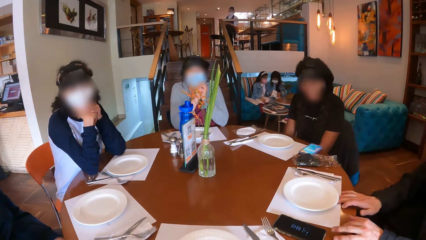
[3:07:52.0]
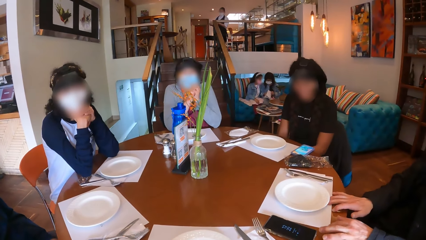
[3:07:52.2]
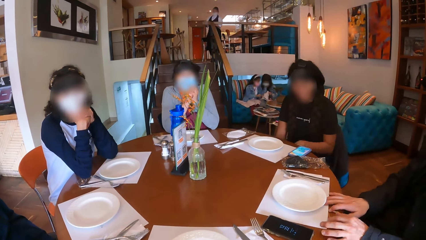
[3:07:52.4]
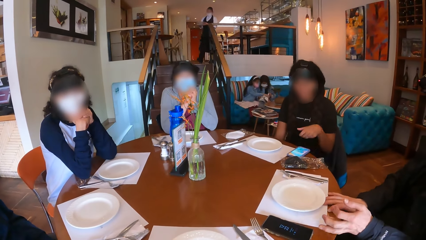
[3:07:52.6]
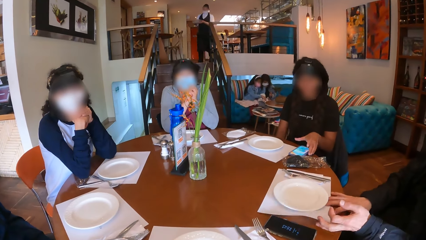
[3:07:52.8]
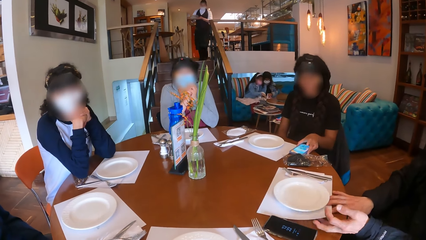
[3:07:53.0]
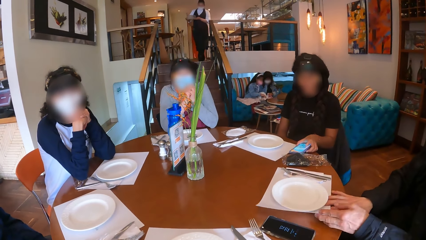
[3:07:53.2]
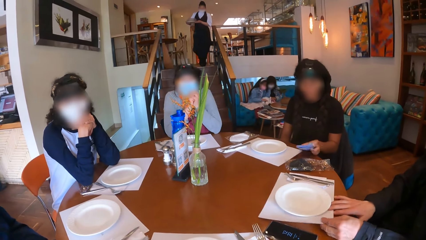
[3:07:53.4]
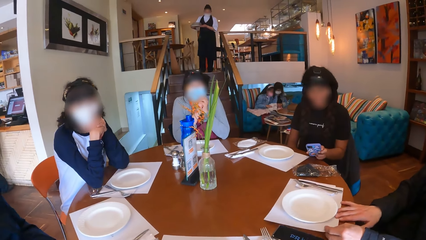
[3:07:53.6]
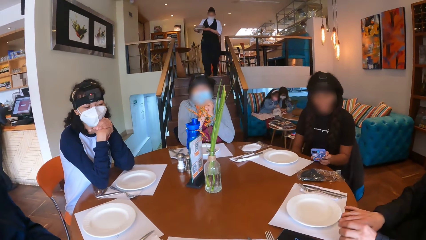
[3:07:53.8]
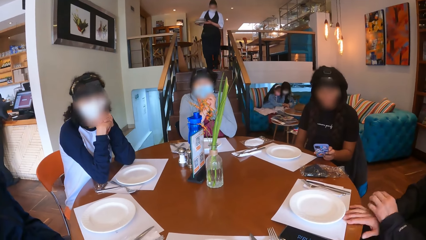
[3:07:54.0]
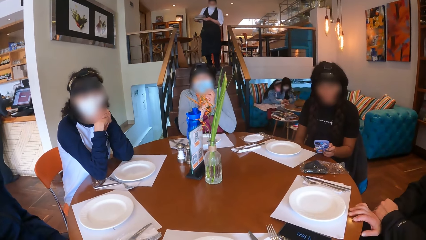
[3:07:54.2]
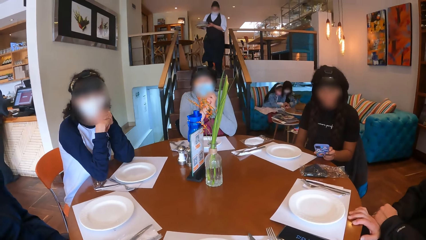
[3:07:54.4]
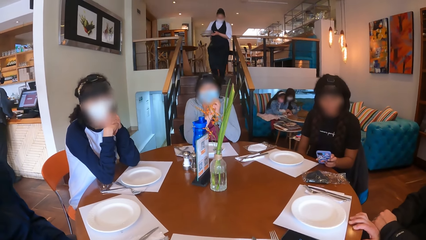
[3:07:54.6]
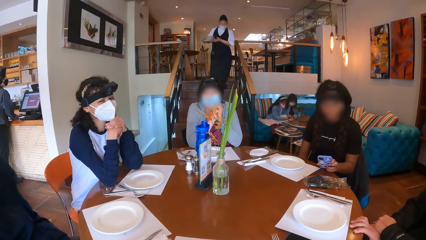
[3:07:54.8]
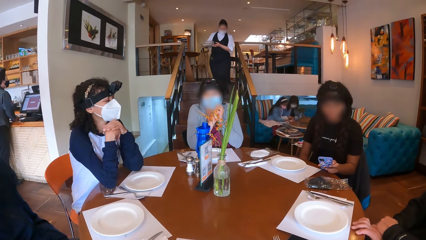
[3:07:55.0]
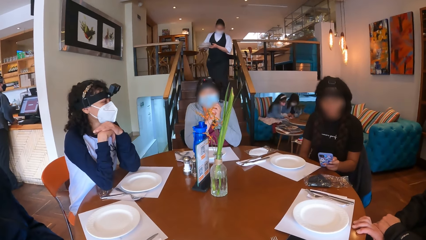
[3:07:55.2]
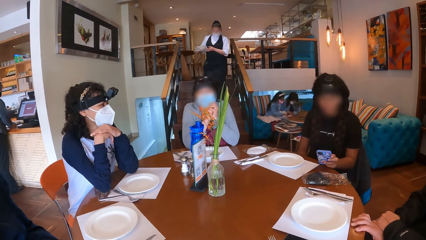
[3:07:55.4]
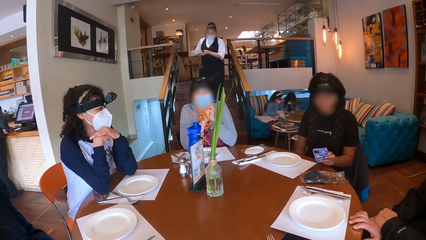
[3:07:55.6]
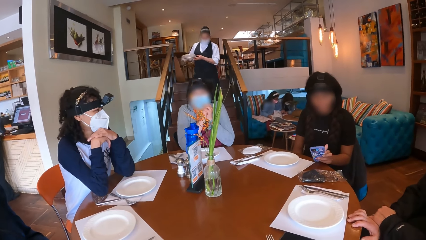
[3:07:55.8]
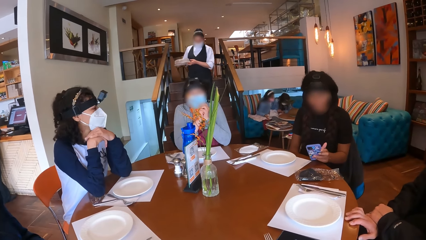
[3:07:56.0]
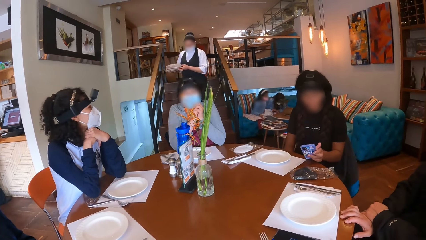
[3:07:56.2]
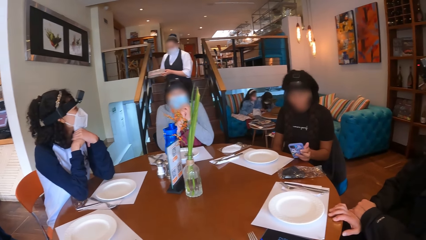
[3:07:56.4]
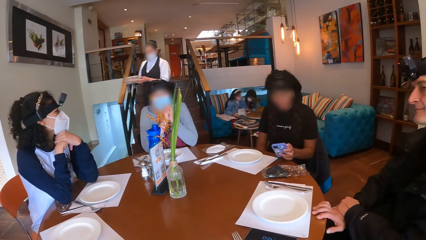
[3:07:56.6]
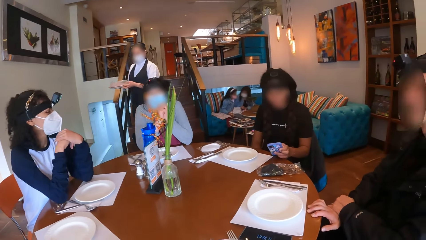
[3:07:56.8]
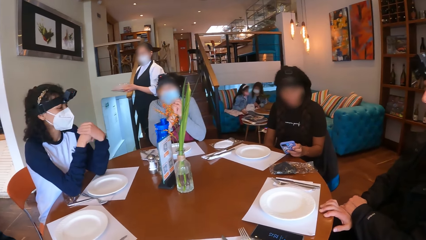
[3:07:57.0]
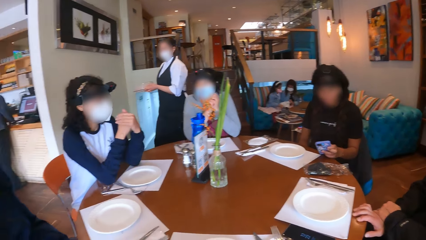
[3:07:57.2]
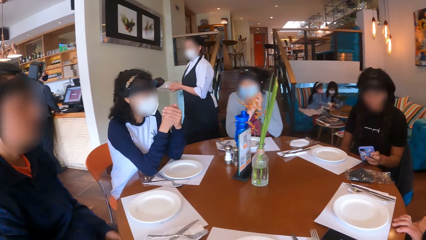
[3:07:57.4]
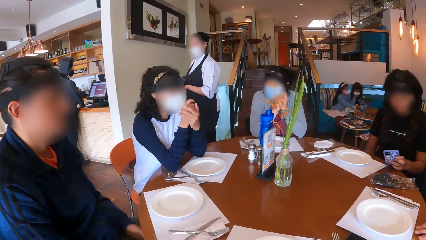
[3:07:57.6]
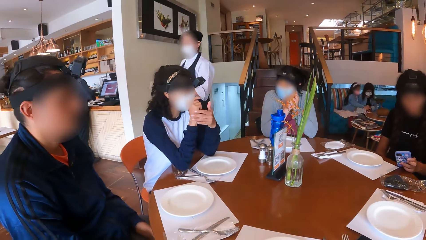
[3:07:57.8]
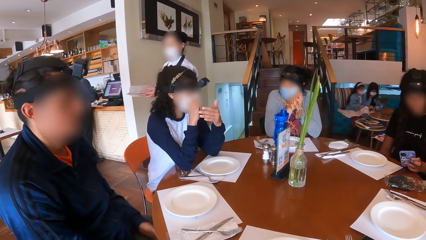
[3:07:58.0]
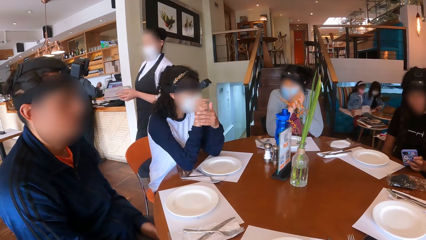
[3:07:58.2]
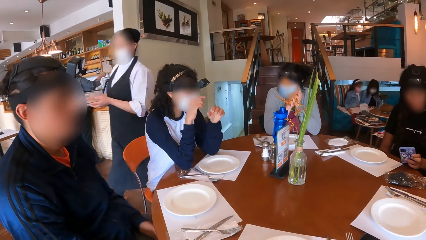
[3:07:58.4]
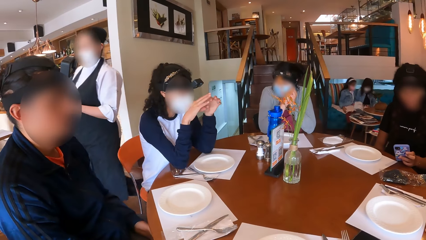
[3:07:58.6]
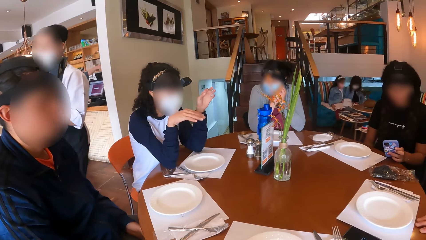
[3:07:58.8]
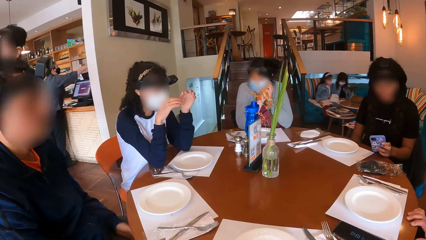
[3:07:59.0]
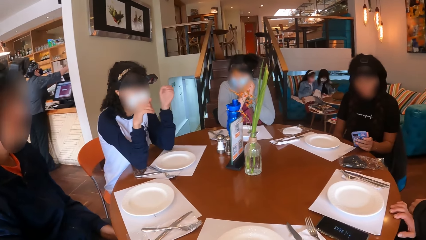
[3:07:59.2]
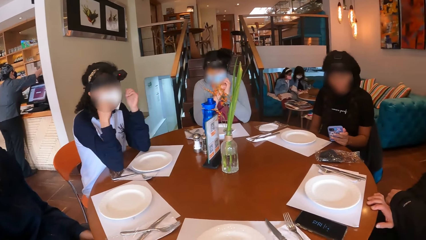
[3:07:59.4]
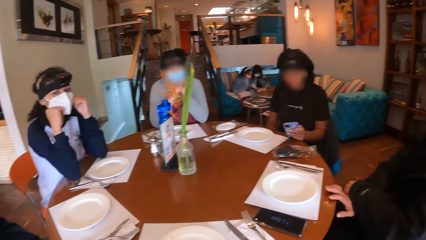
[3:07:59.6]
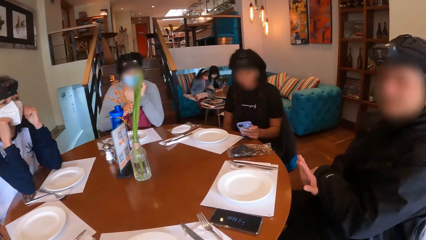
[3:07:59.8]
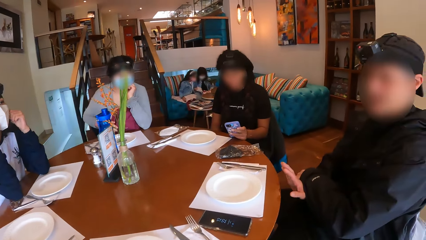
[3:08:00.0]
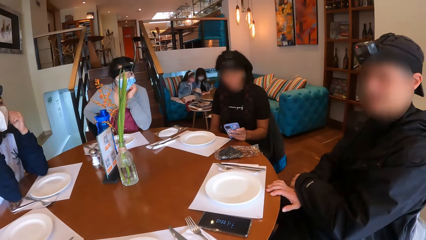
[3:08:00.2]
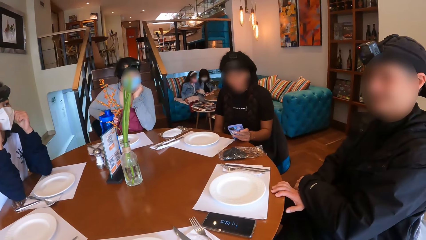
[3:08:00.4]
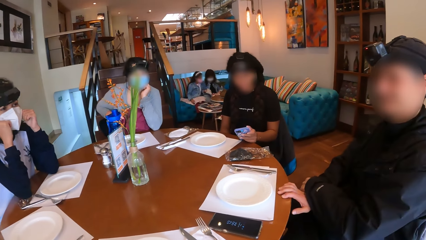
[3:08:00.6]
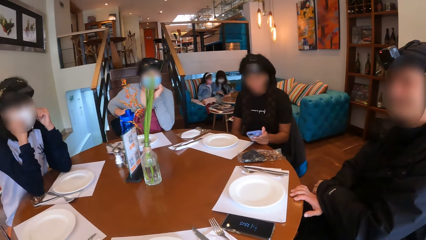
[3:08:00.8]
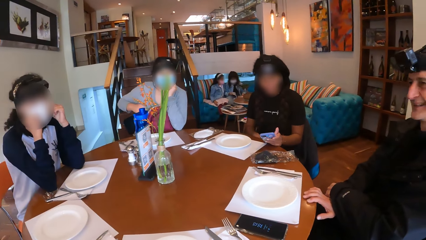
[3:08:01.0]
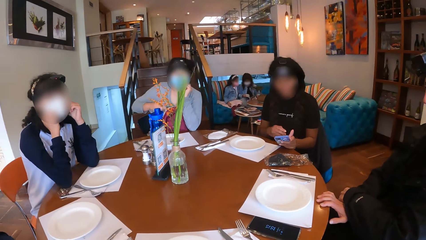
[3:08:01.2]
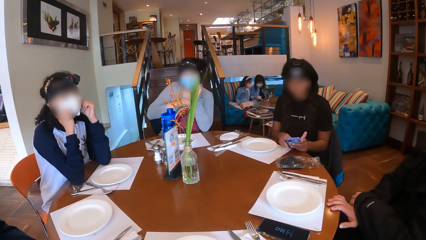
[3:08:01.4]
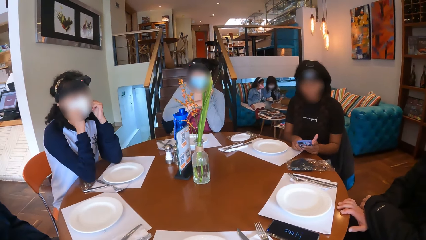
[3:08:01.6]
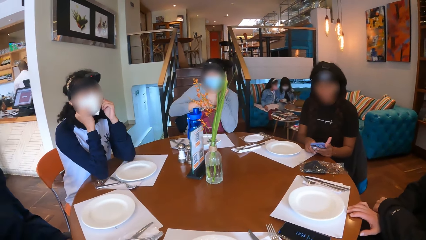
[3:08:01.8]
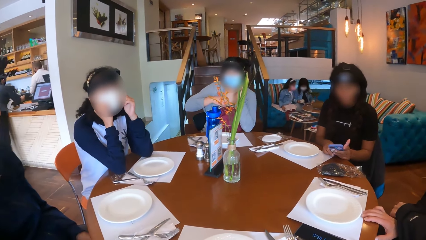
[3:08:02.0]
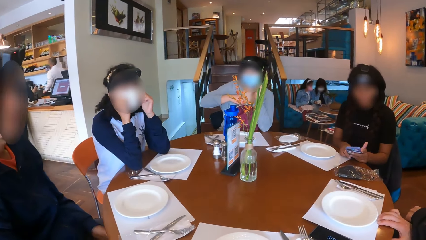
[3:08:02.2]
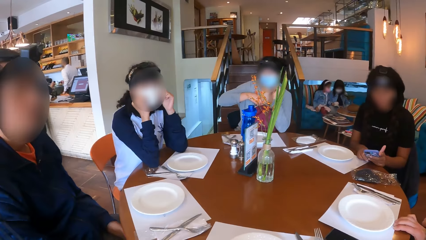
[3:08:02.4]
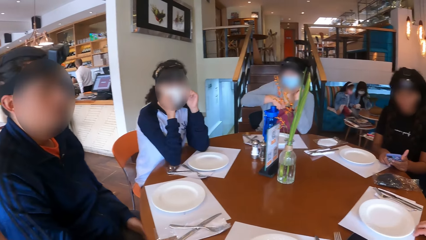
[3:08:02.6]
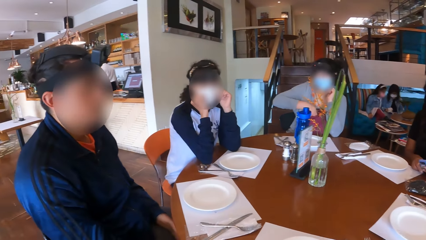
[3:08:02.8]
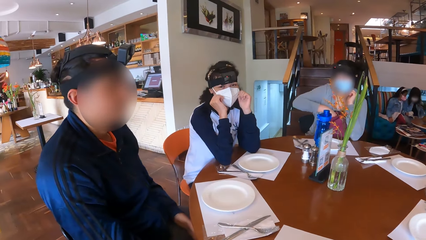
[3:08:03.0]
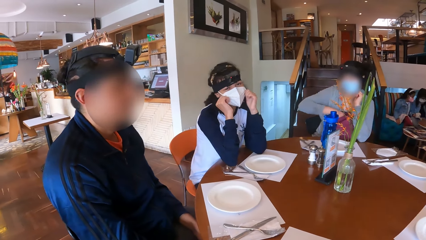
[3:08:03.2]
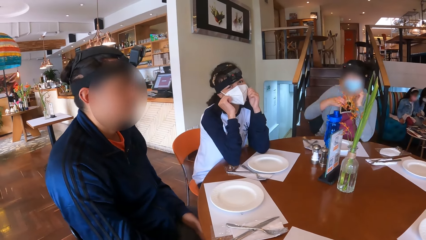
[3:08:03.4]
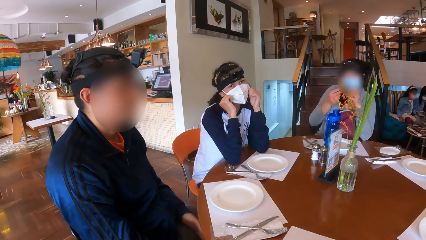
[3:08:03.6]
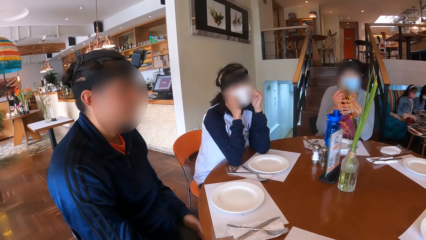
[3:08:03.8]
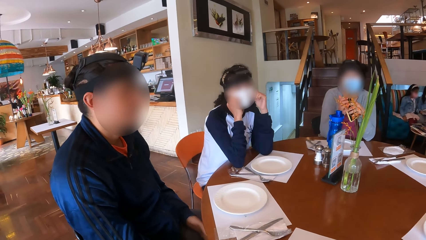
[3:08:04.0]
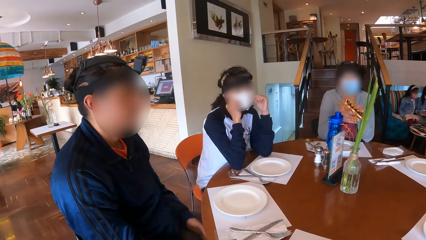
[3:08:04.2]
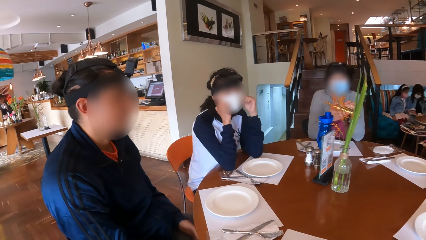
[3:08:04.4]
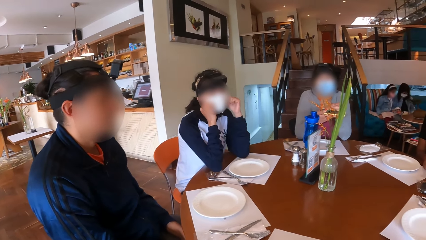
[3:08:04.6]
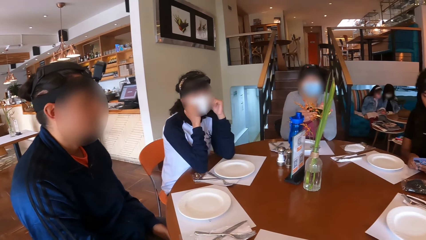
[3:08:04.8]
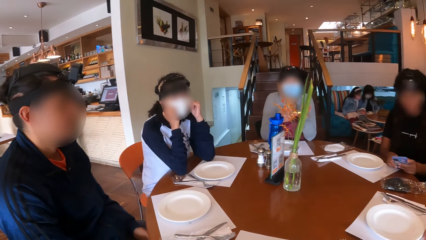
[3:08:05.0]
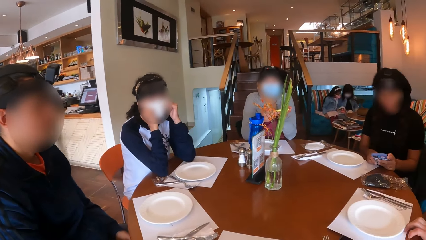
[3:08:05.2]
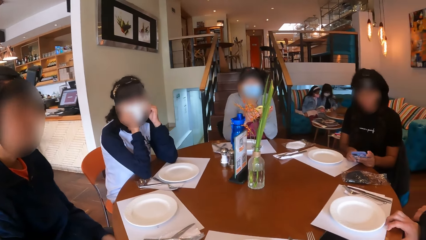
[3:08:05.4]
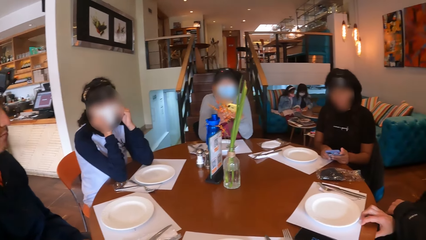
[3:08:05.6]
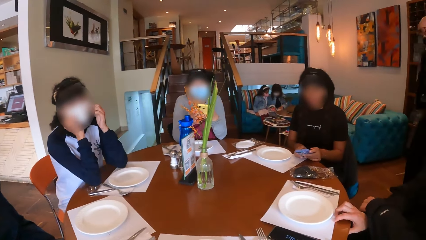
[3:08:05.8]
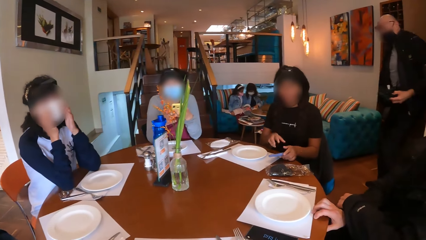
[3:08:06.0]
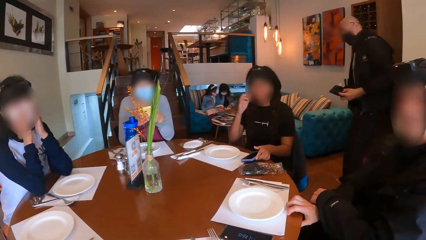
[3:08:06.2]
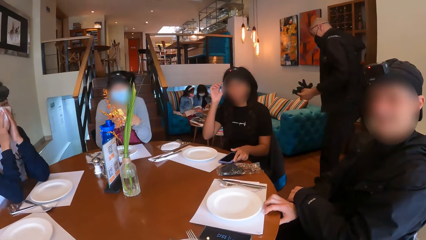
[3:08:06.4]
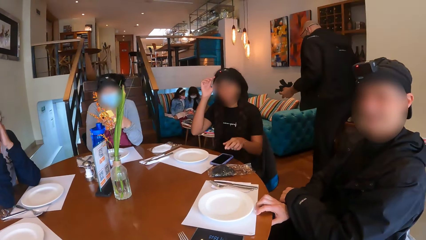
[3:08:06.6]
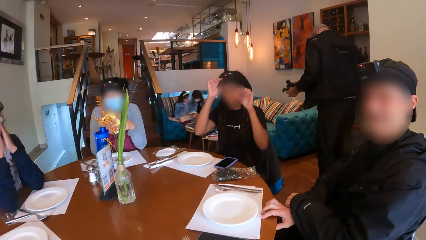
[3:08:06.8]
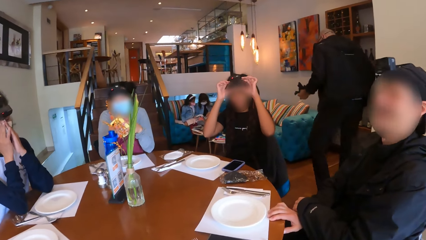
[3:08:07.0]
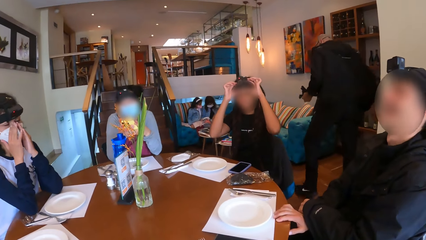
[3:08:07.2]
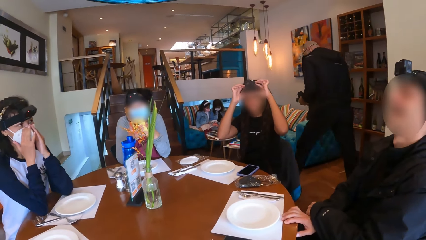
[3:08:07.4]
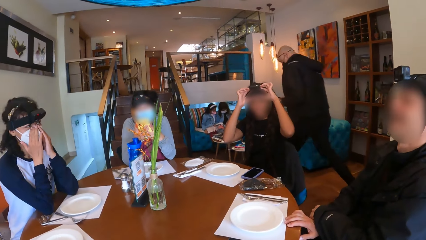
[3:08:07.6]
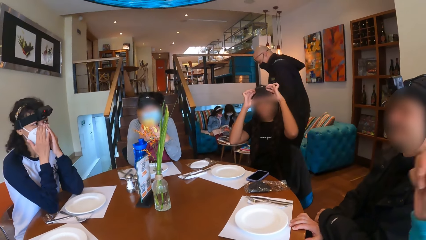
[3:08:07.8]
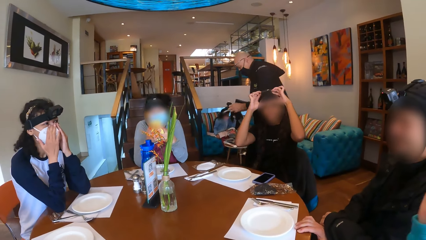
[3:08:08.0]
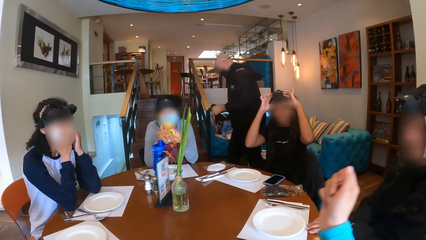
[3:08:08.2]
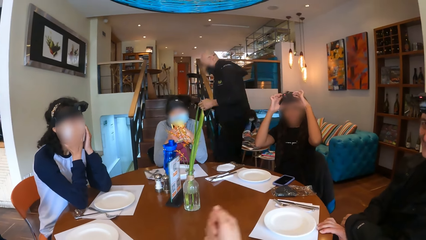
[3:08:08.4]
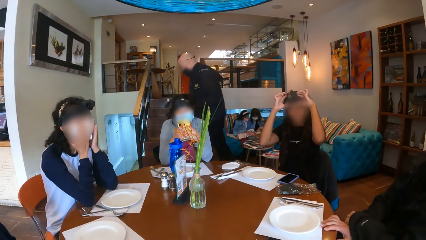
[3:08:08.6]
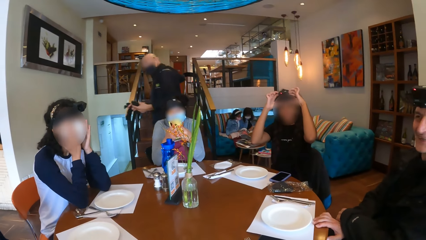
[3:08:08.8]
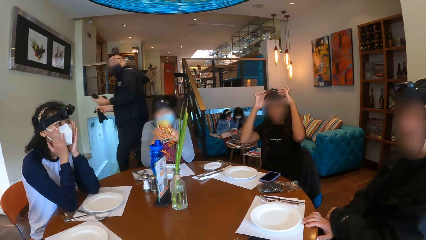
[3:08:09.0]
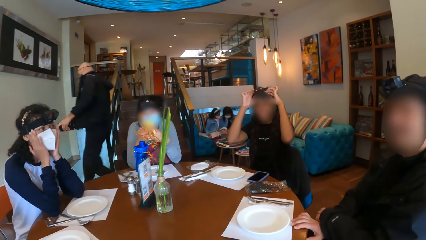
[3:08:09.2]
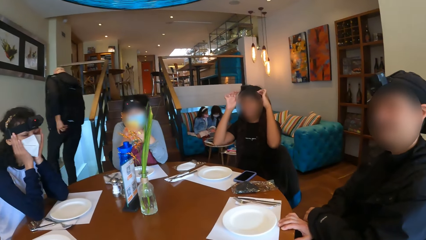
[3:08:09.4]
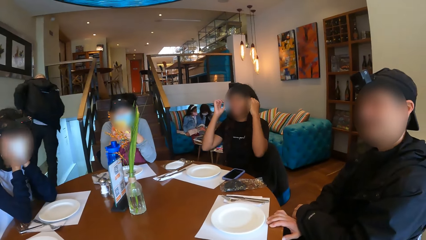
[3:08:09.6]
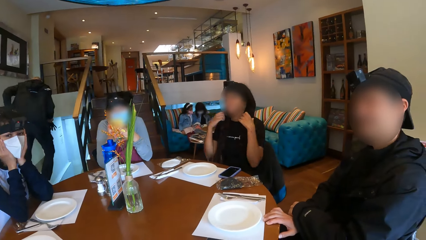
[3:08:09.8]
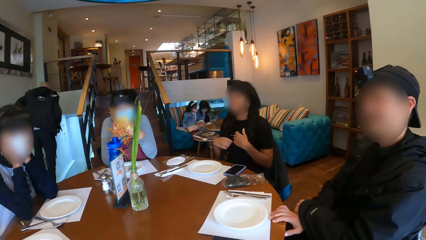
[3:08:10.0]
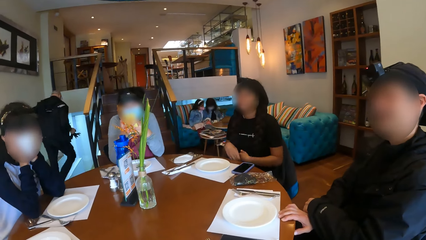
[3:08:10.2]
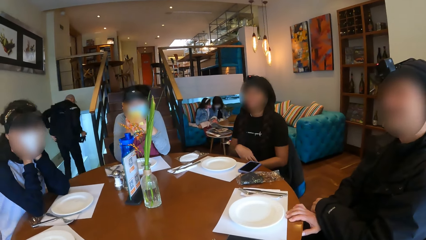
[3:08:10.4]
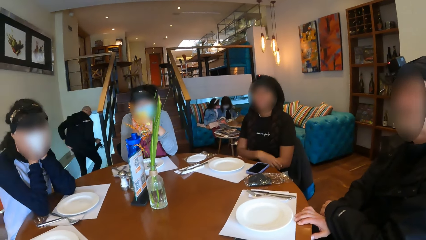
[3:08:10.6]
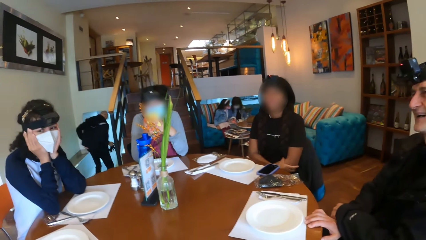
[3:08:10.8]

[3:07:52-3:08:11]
A woman picks up a phone from the table with her left hand. The woman operates the phone with her left hand. Another woman opens a bag on her lap with her right hand. A person moves hands. The second woman takes a phone from the bag with her right hand. The first woman operates the phone. The second woman holds the phone with both hands. The first woman drops the phone on the table with her left hand. The second woman operates the phone with both hands. The first woman adjusts a camera on her head with both hands.
